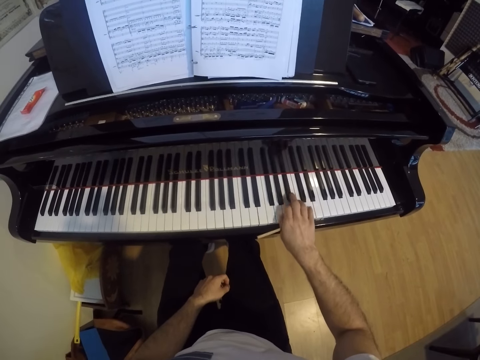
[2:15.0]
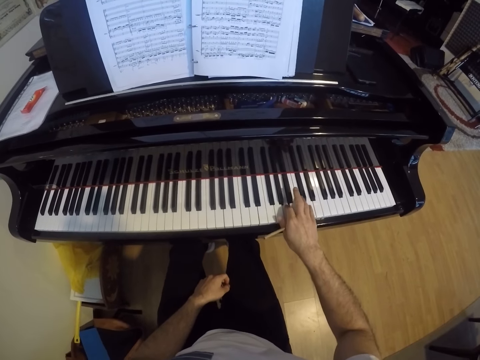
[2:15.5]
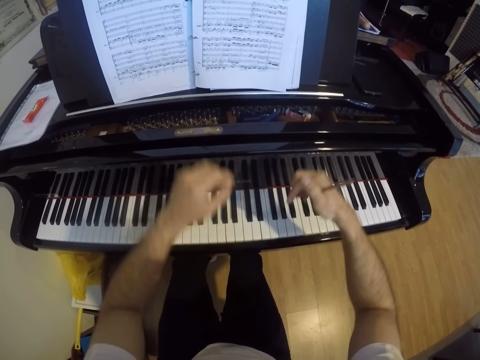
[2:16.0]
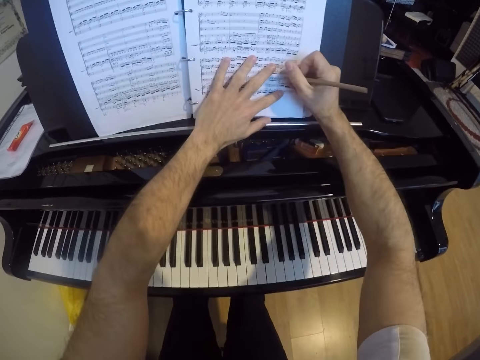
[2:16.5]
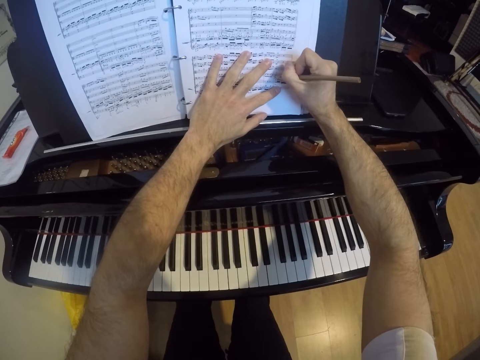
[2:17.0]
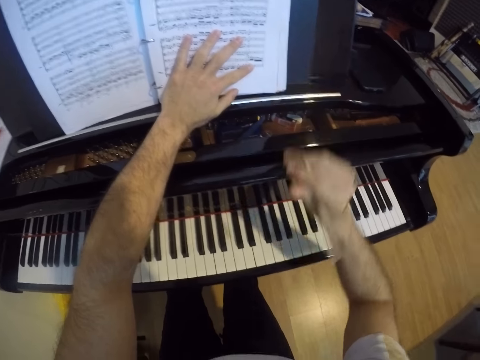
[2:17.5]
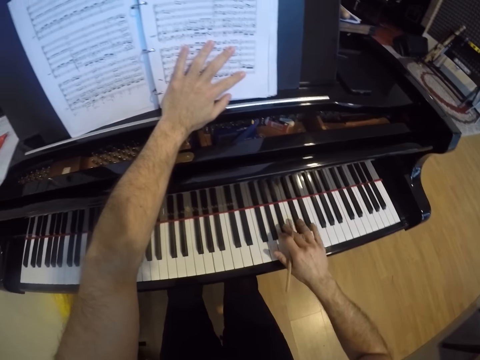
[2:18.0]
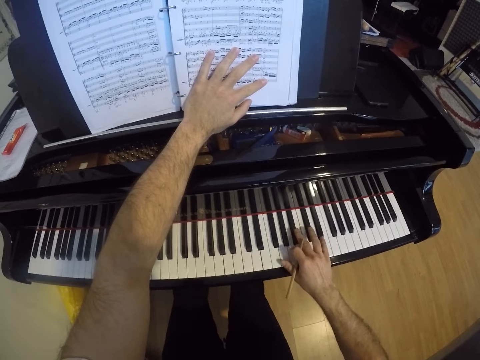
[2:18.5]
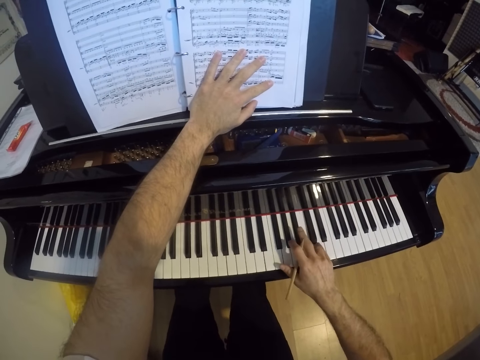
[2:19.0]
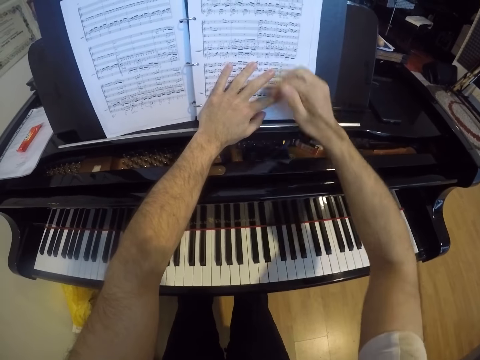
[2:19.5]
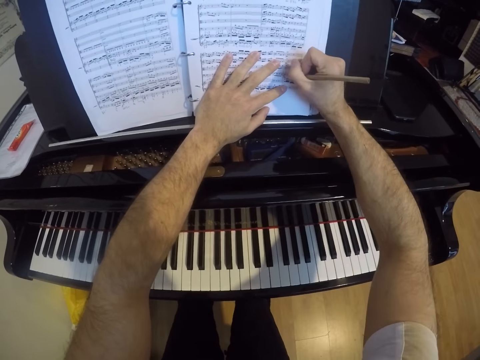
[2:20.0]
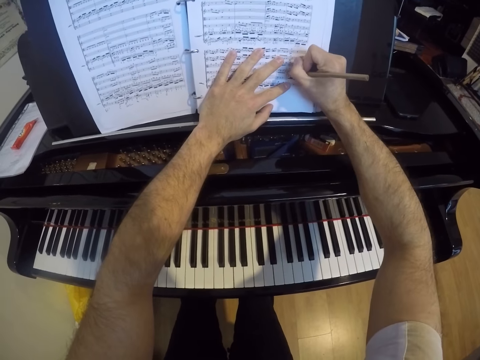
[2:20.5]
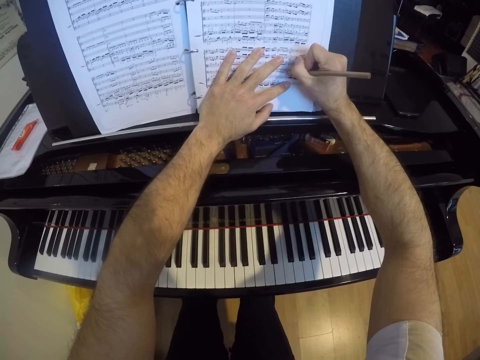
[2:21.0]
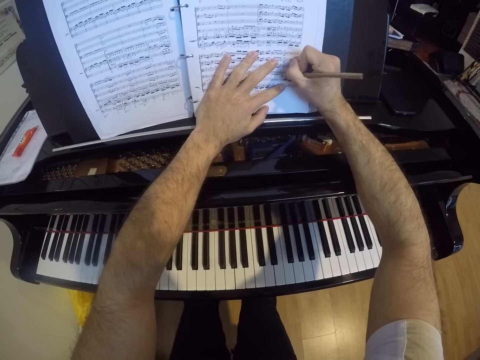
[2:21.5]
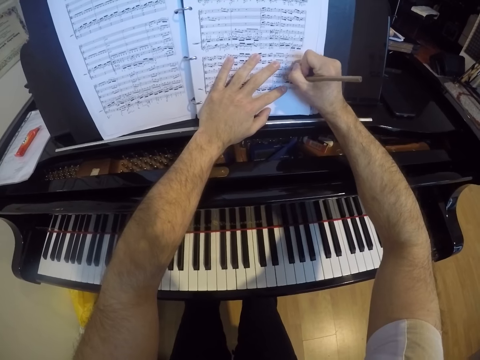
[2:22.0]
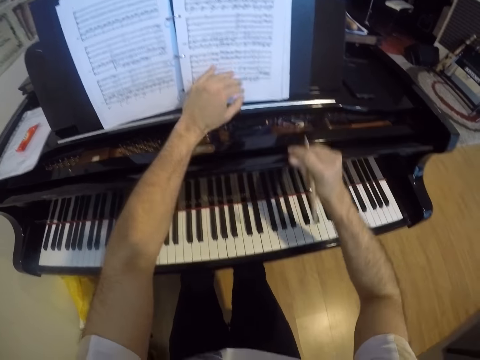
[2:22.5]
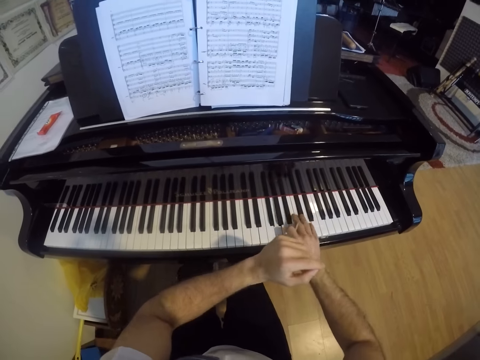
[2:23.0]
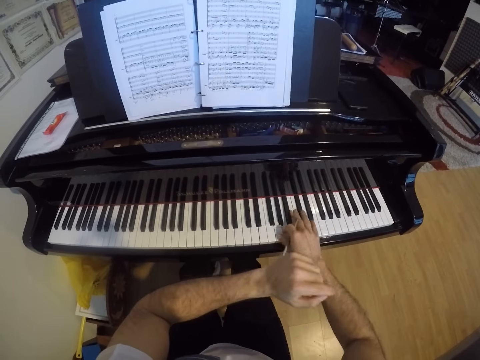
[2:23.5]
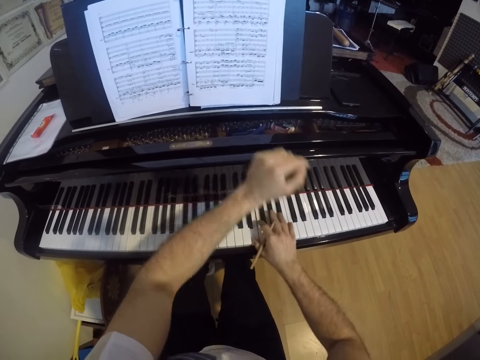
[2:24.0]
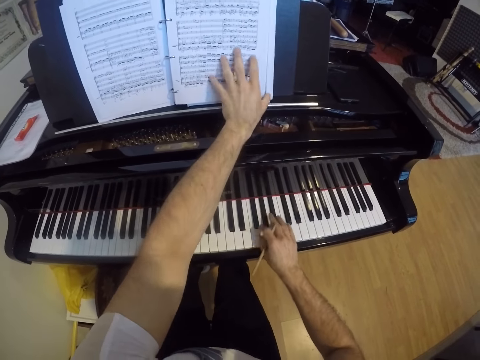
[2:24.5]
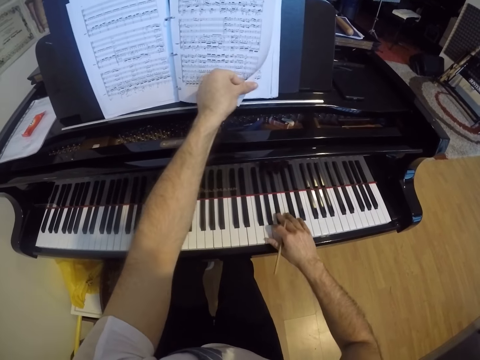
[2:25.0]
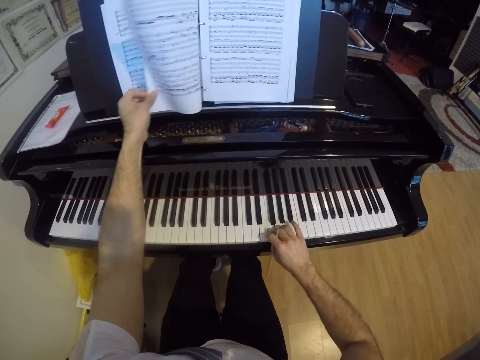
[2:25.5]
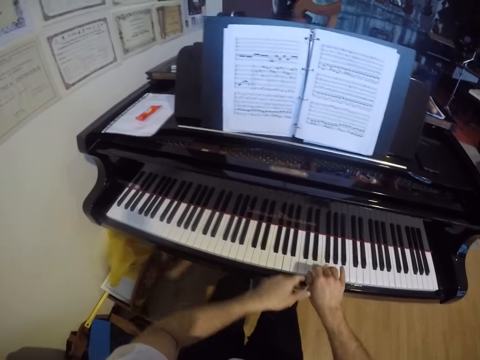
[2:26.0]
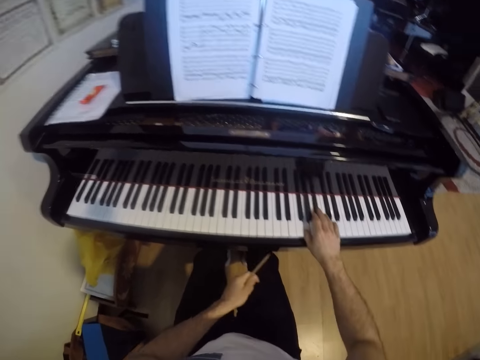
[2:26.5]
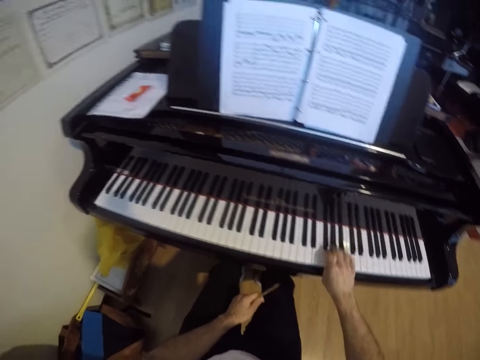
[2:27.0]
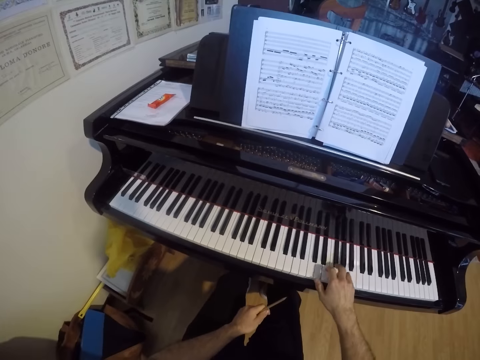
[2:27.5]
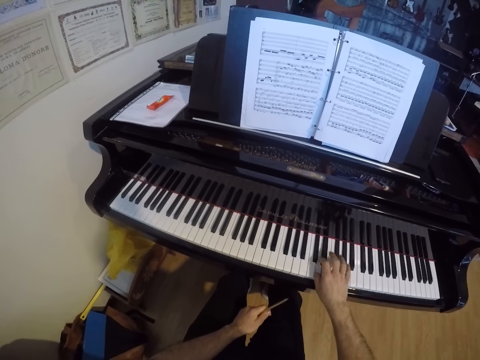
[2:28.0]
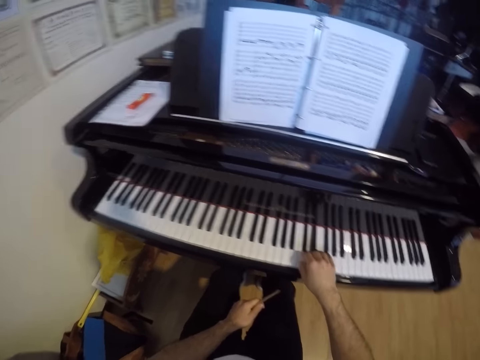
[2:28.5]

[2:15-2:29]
The camera wearer writes on the music book with the pen or pencil in his right hand. He plays the piano with his right hand. He writes on the music book with the pen in his right hand. He plays the piano with his right hand. He turns the page of the music book with his left hand. He plays the piano with his hands.

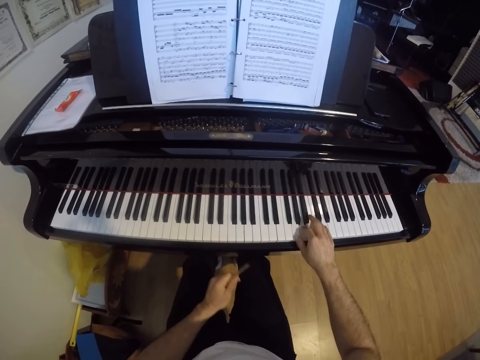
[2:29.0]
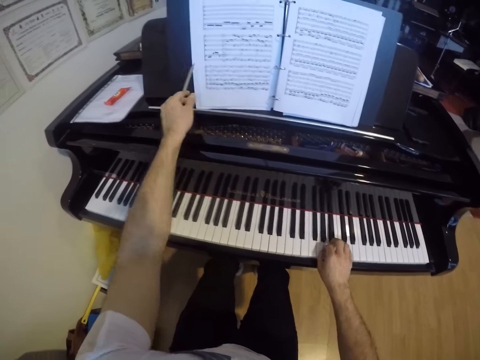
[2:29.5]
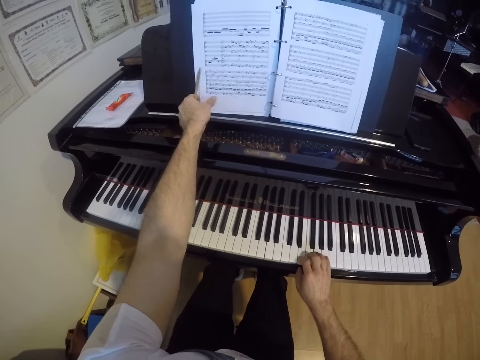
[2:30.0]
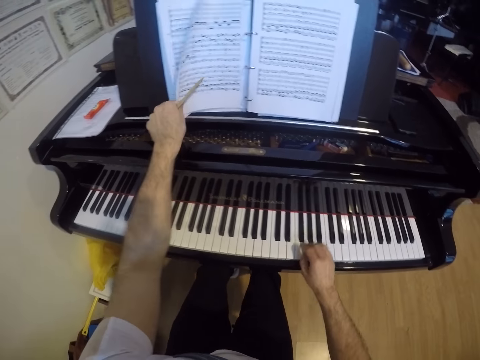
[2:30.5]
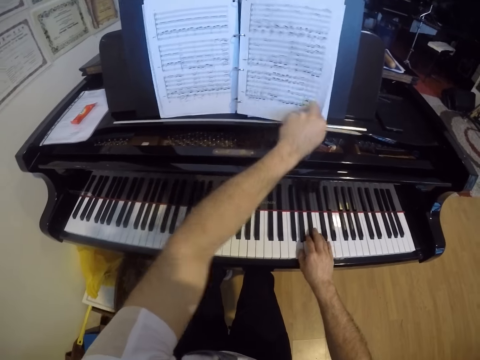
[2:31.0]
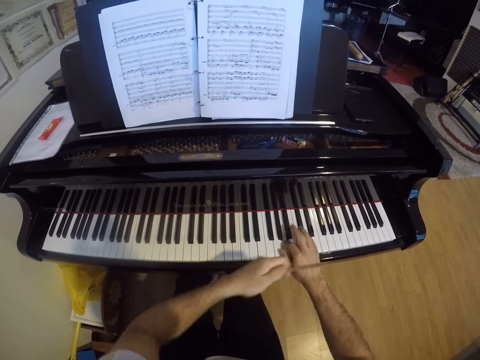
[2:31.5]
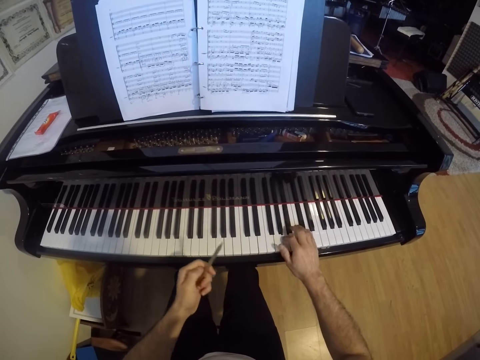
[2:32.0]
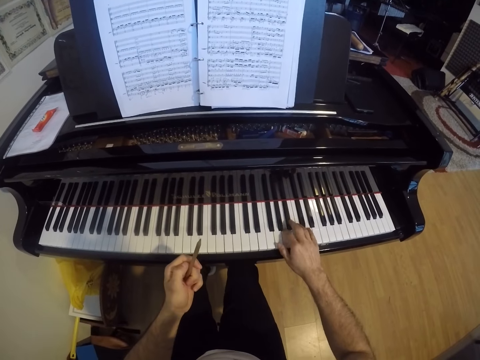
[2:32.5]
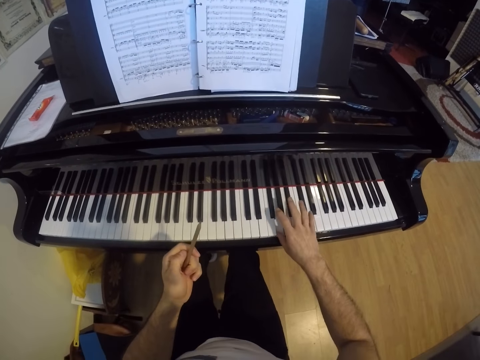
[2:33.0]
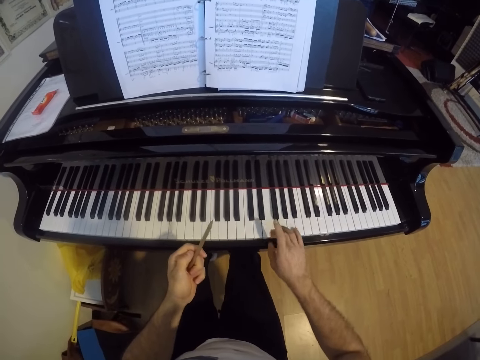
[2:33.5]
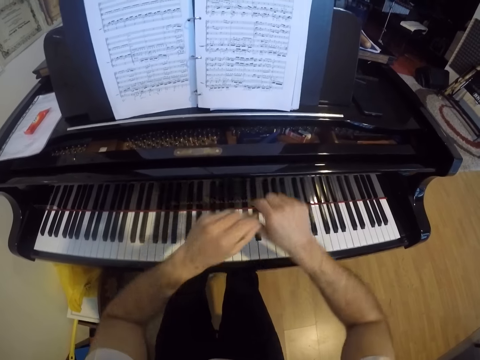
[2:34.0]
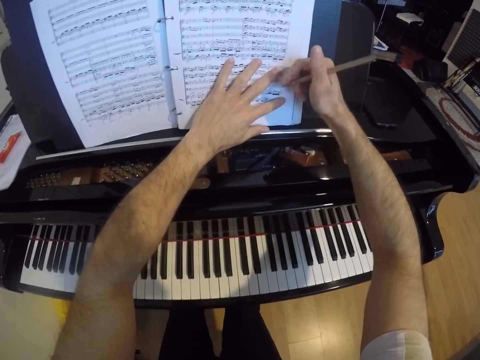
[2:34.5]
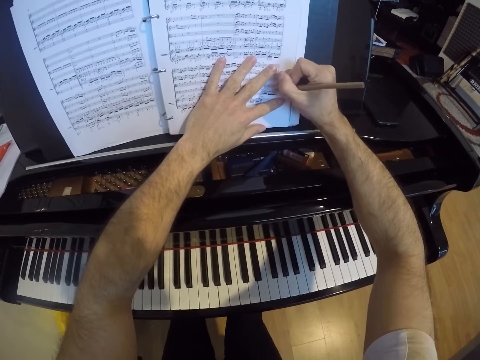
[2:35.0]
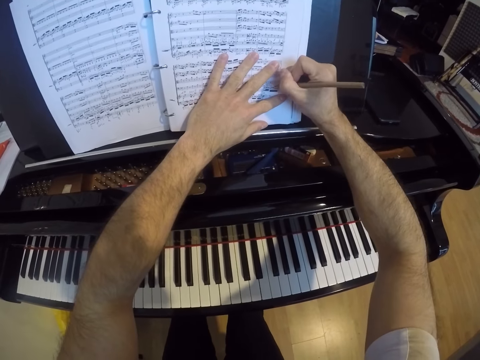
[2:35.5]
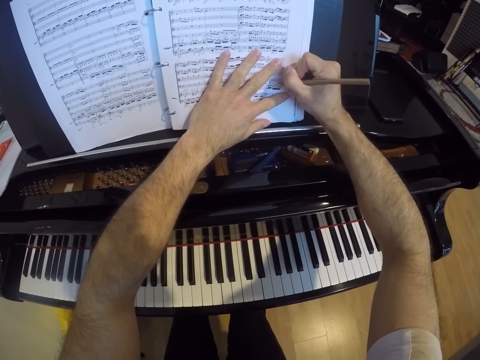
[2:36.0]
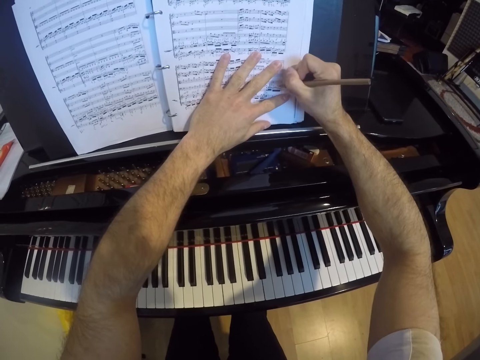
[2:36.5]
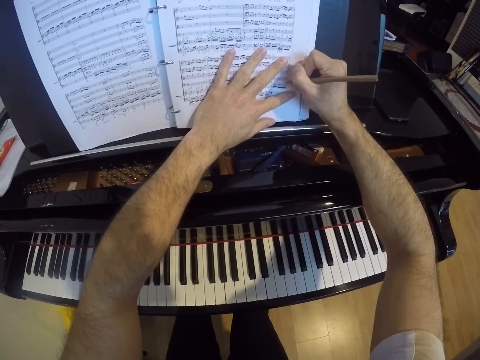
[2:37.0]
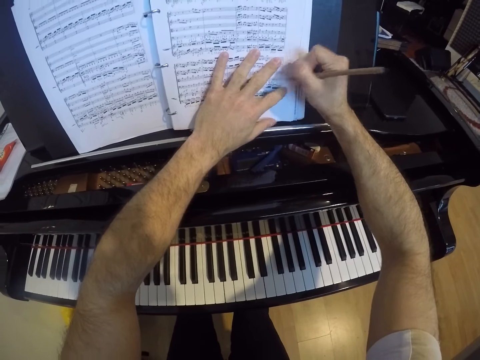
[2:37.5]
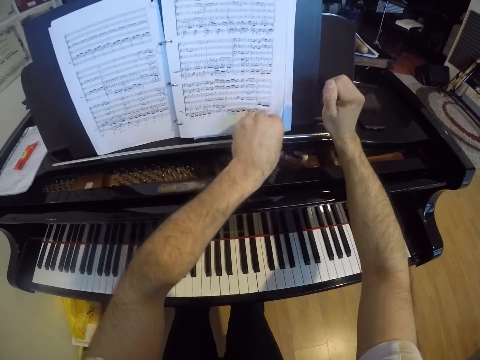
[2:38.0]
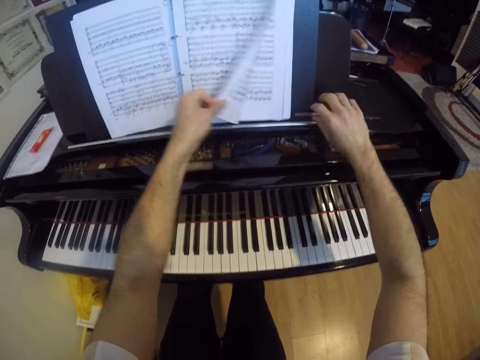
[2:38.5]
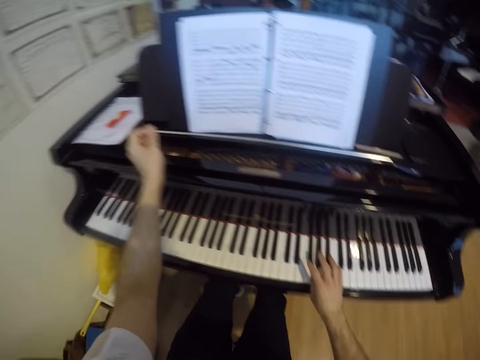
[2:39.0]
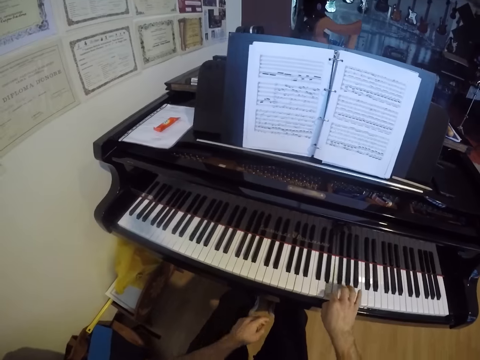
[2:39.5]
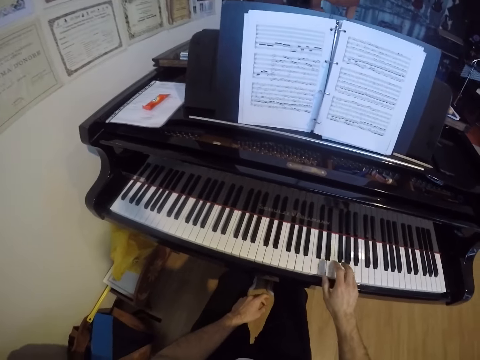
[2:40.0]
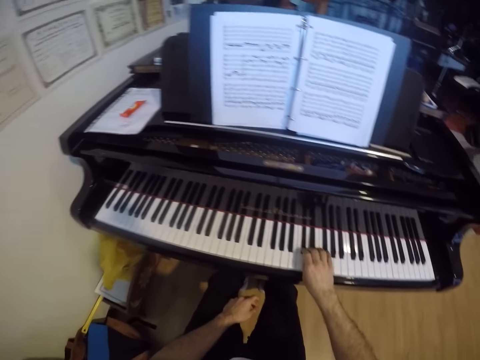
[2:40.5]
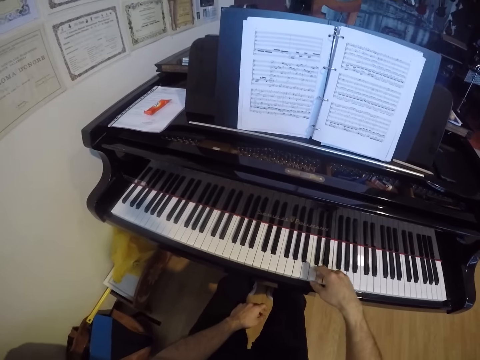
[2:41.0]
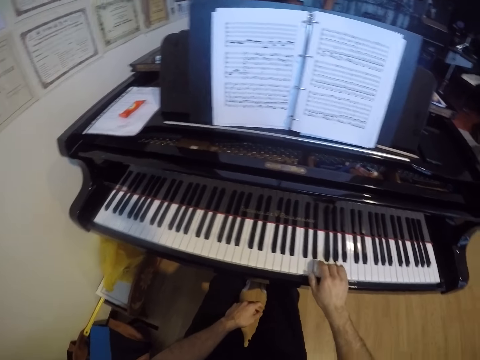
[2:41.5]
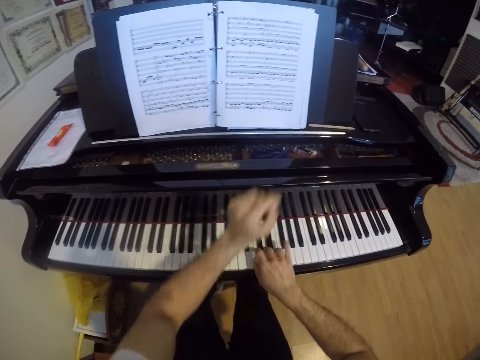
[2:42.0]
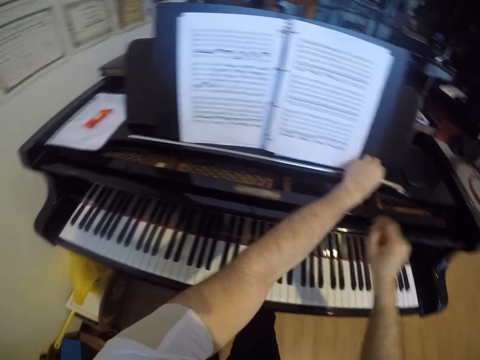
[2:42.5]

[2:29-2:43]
The camera wearer opens the next page in the book. He plays the piano with his hands. He writes on the music book with the pen or pencil in his right hand. He turns the page of the music book with his left hand. He plays the piano with his right hand.
